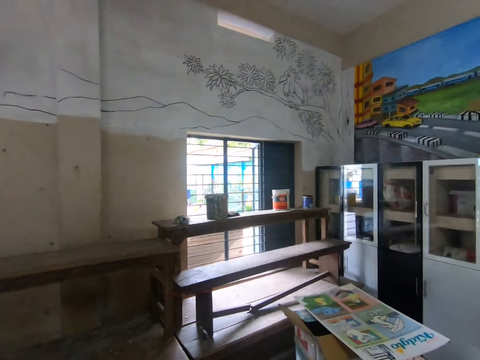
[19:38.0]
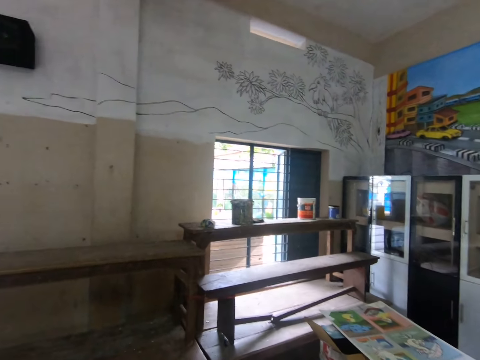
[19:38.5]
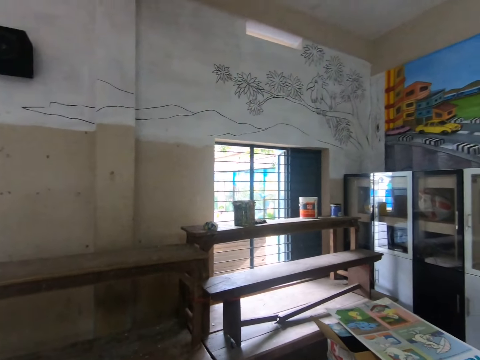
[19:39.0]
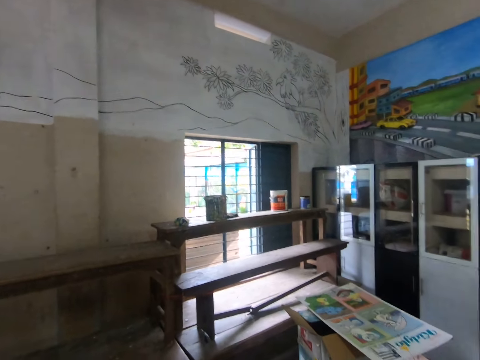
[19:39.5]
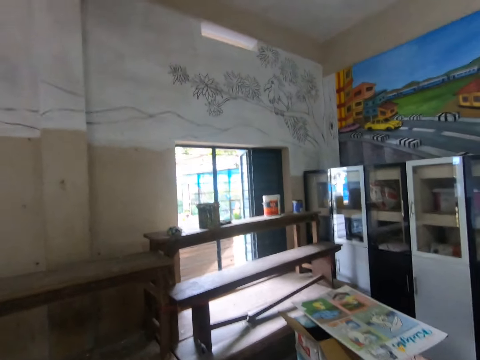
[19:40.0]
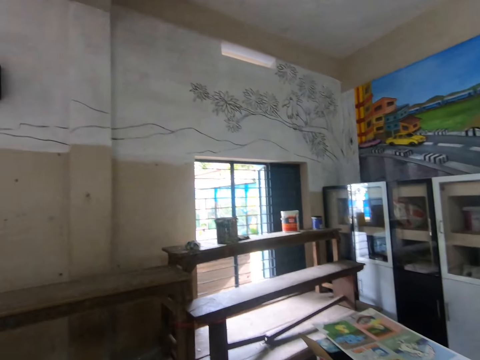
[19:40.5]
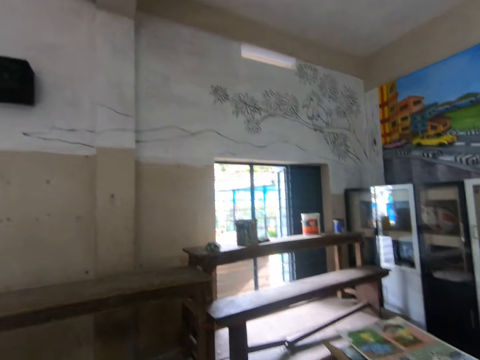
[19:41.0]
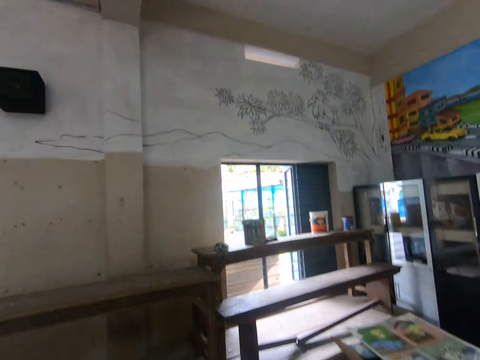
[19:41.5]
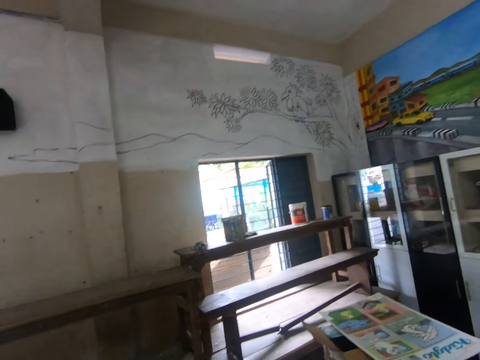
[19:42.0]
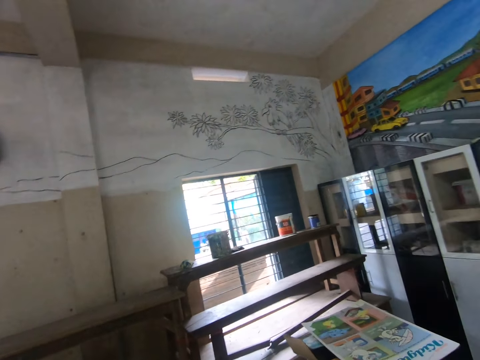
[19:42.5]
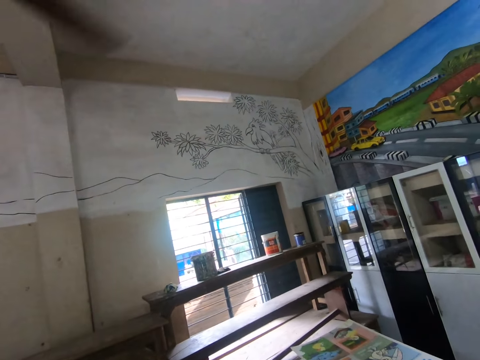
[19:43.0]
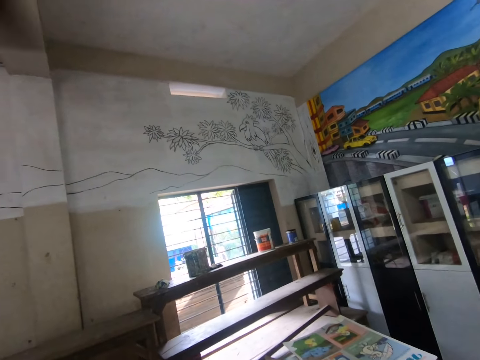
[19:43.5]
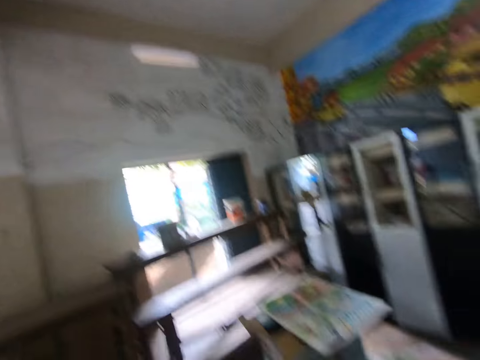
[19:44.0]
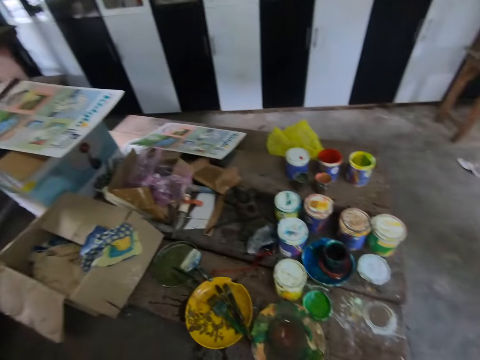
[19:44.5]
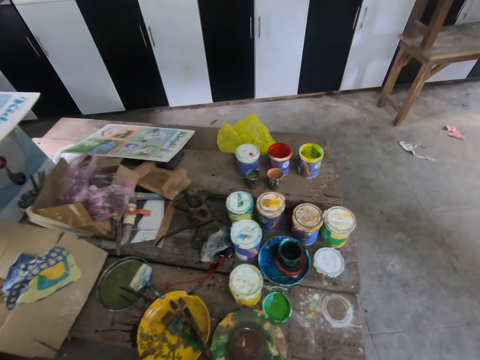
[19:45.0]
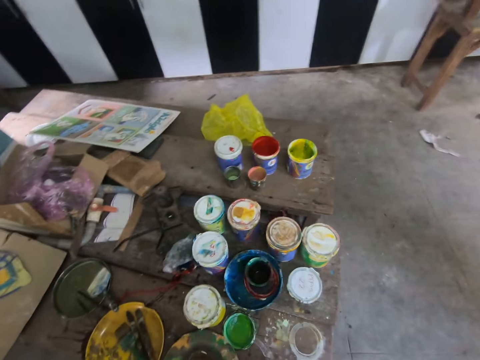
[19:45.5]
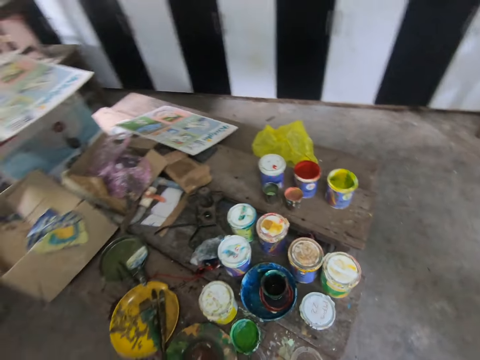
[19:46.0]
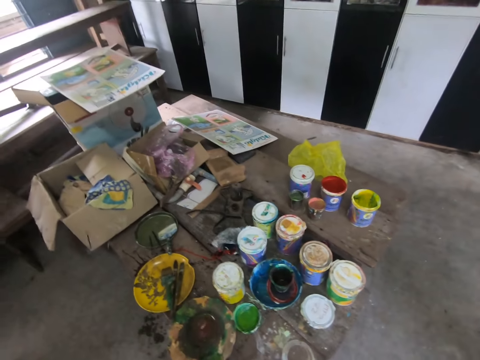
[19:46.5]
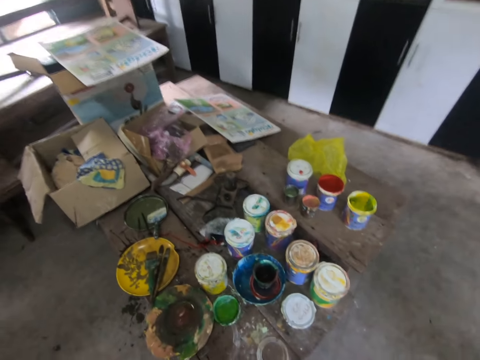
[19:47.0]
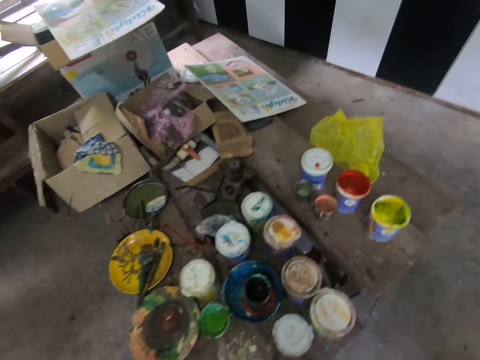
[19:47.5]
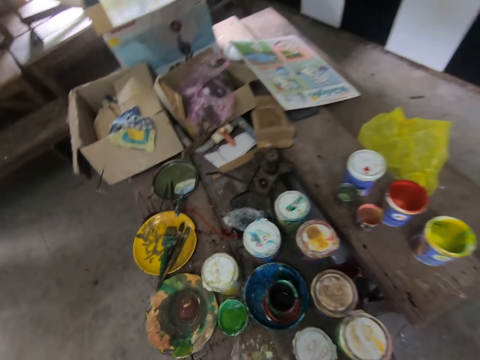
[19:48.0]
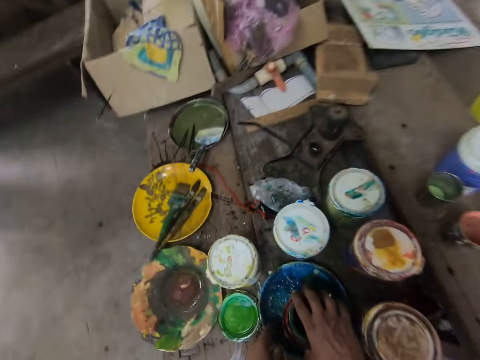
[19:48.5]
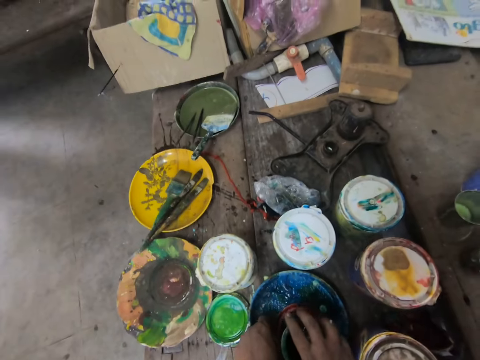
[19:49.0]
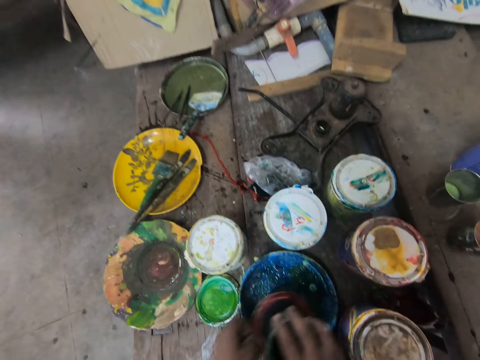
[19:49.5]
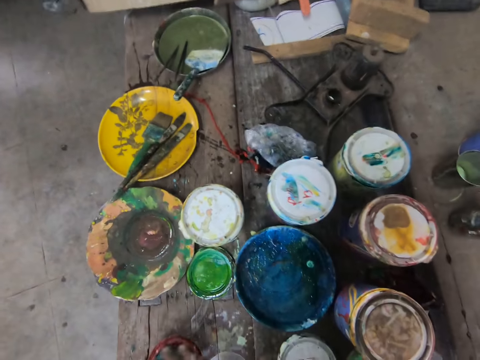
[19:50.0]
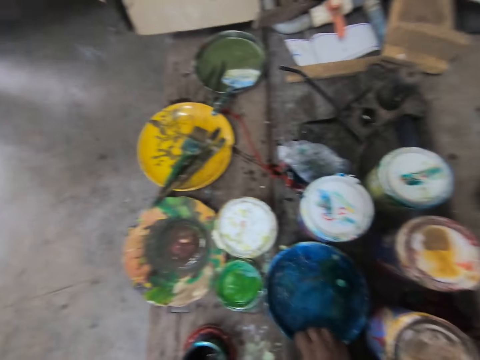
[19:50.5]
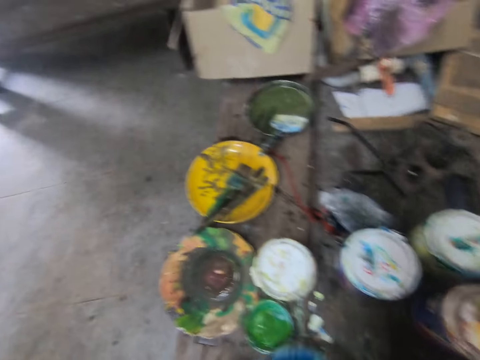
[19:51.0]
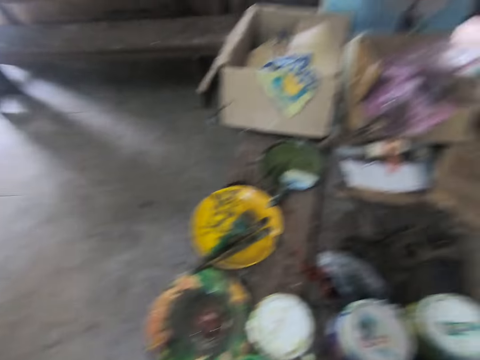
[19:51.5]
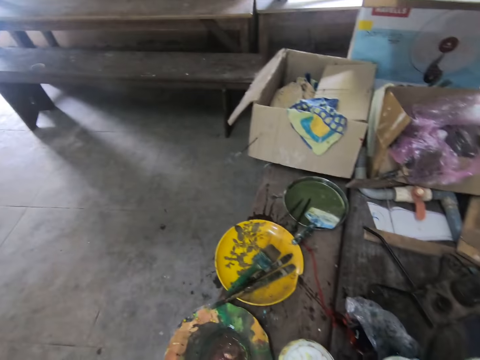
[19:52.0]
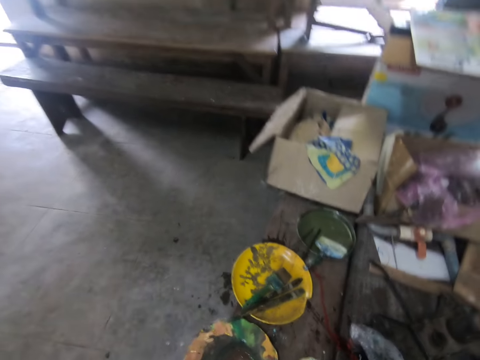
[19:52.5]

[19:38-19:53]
The camera wearer stares at the paint bottles. They take a tin. They take a lid.

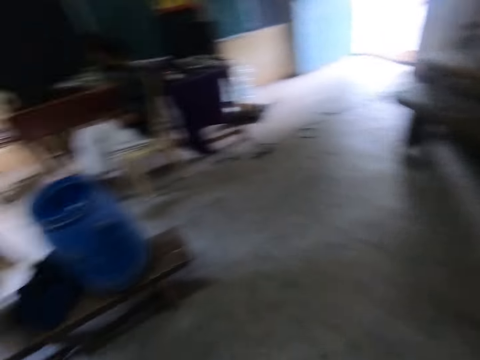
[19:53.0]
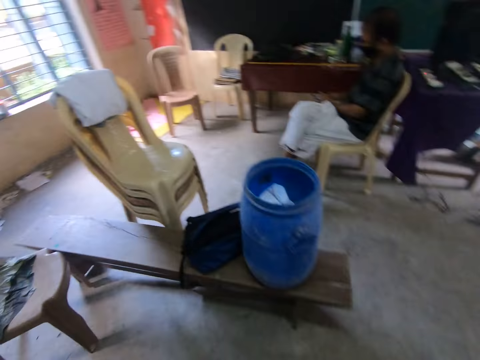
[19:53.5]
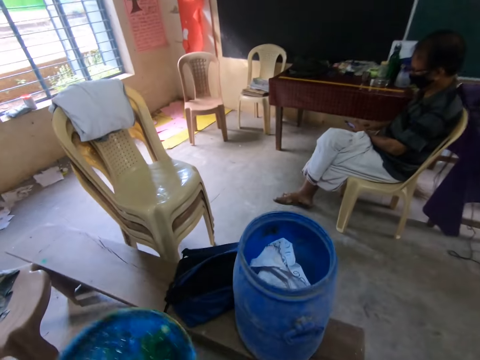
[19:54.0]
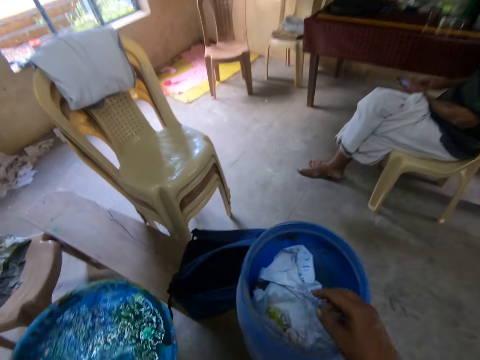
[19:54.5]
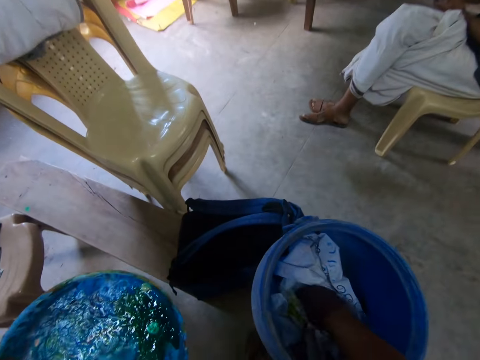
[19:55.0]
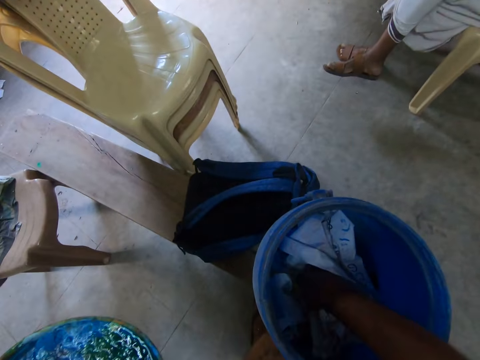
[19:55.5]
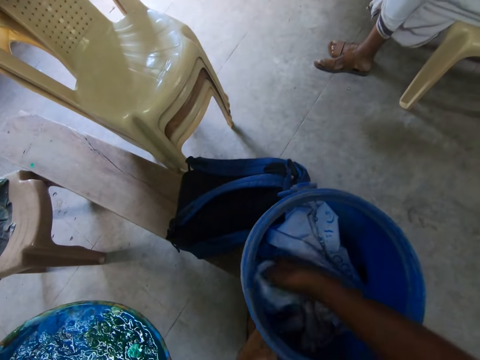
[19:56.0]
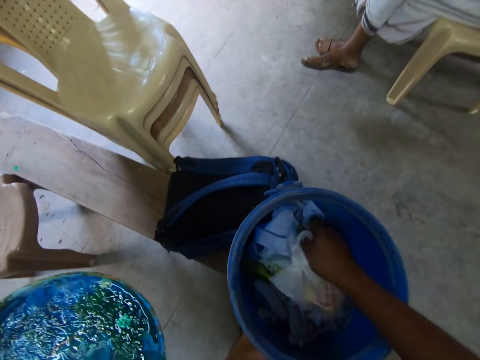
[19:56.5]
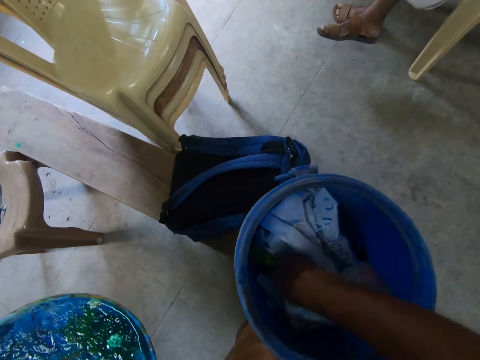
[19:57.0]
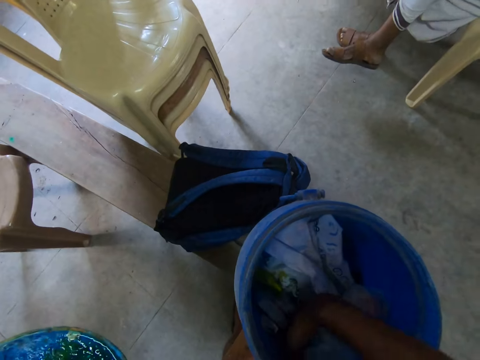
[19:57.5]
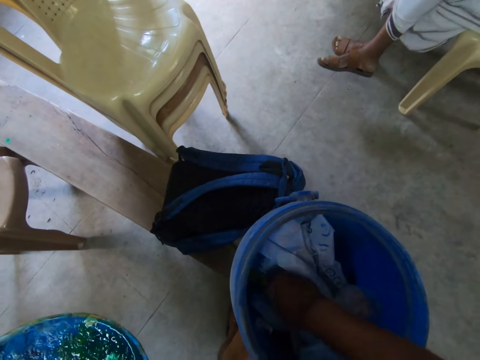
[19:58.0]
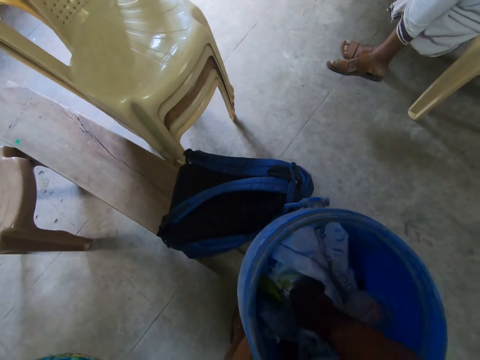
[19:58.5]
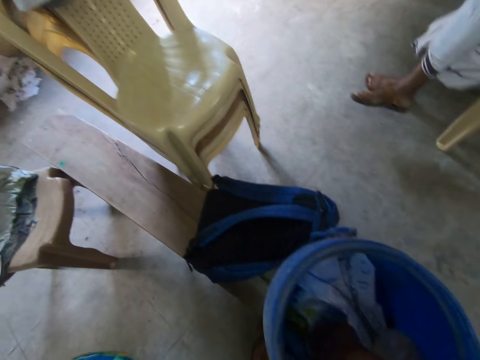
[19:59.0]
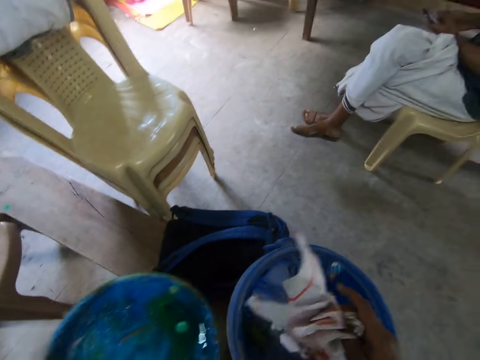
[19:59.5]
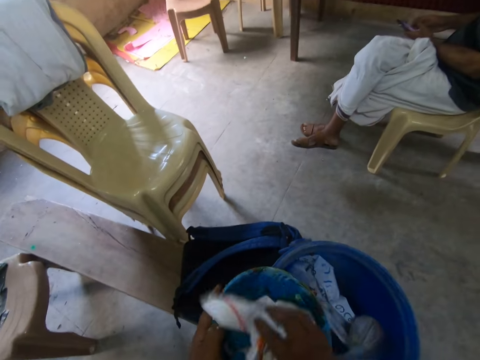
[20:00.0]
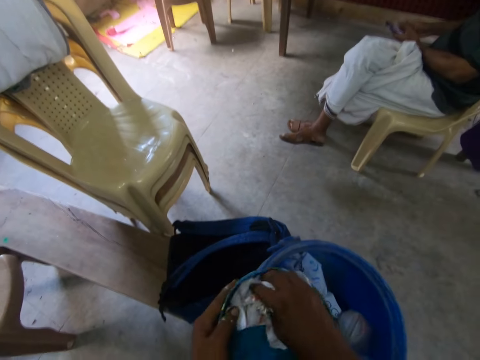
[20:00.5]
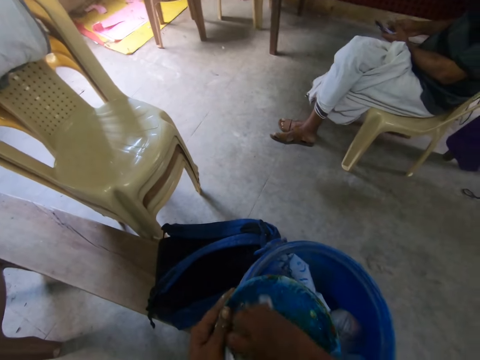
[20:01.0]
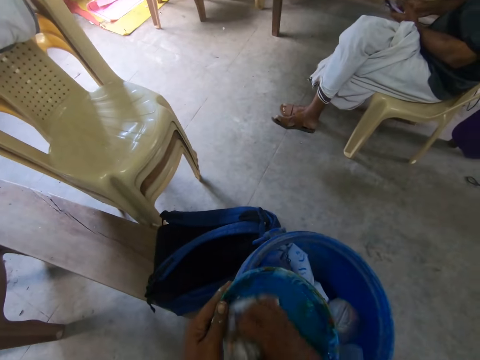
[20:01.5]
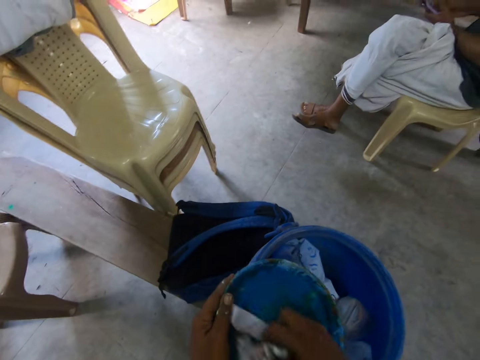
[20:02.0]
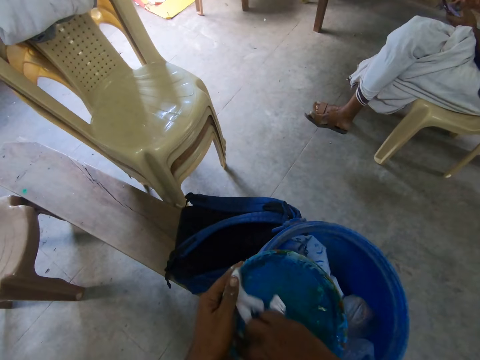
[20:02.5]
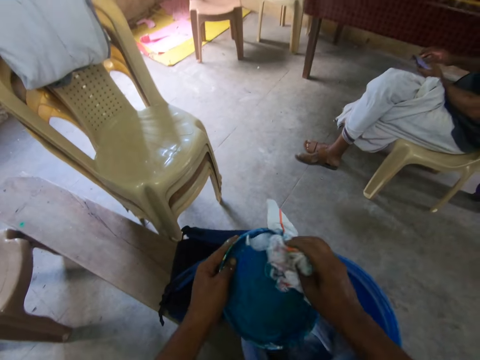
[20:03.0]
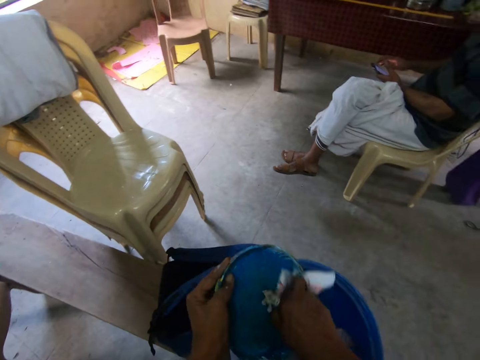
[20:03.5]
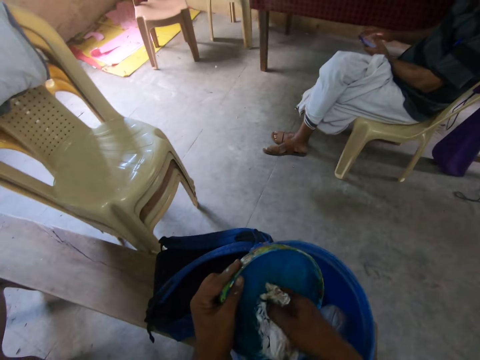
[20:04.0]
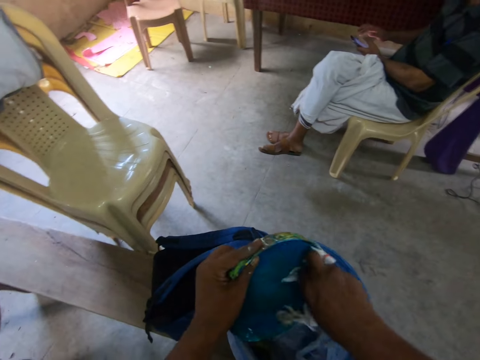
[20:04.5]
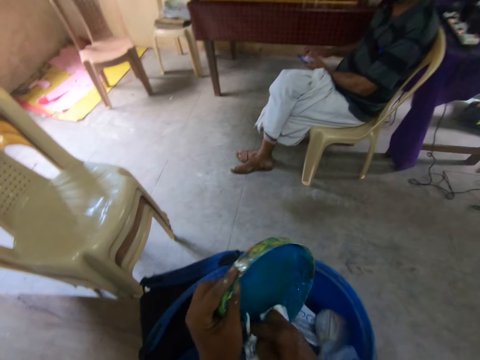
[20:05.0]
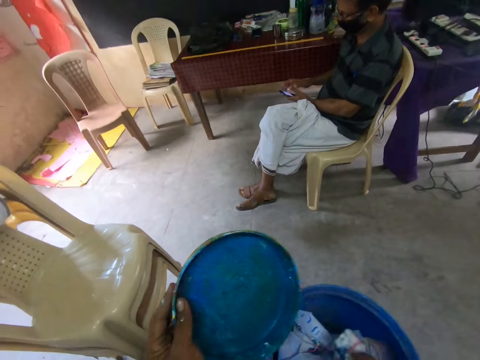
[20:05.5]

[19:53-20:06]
The camera wearer walks around the room. They pick up the paper from the dust bin. They wipe the lid with the paper.
